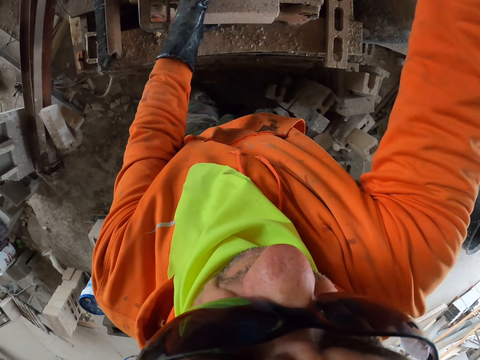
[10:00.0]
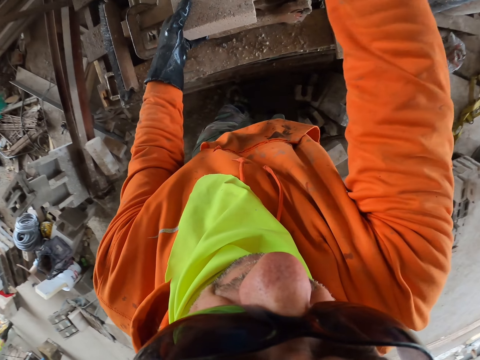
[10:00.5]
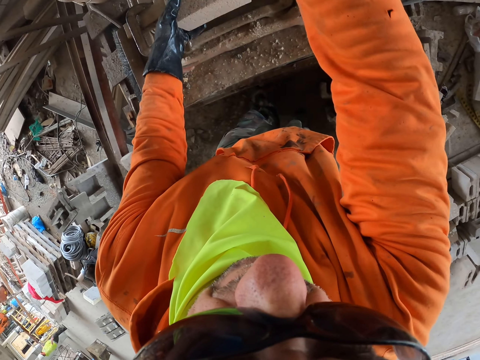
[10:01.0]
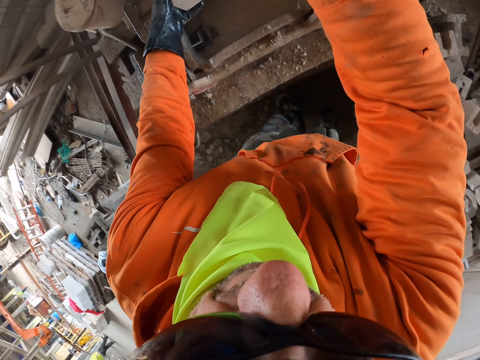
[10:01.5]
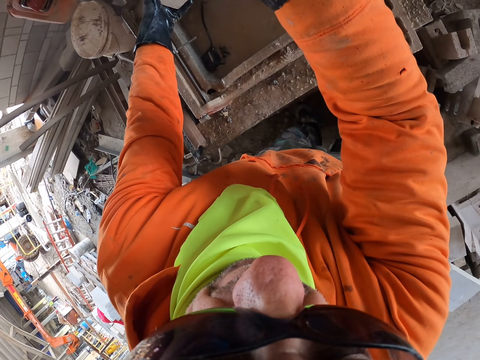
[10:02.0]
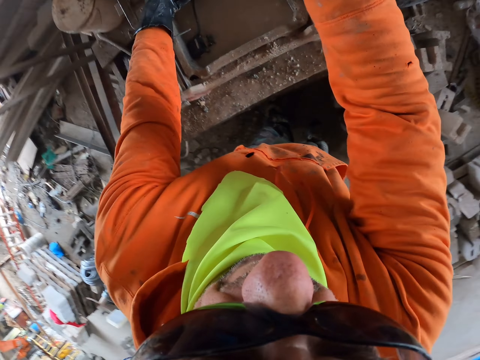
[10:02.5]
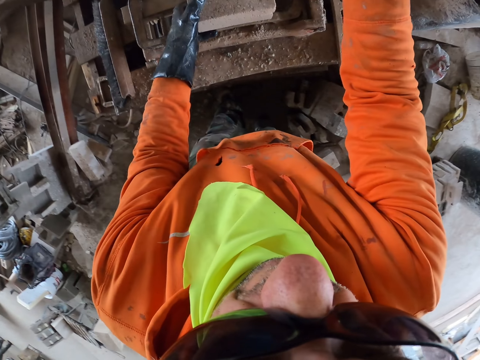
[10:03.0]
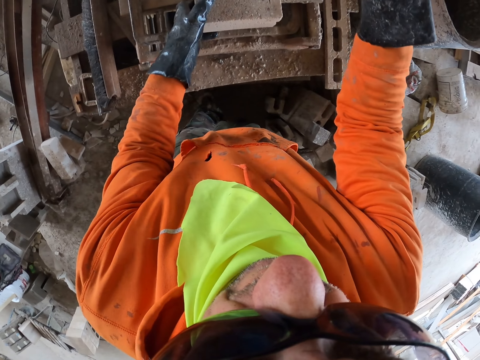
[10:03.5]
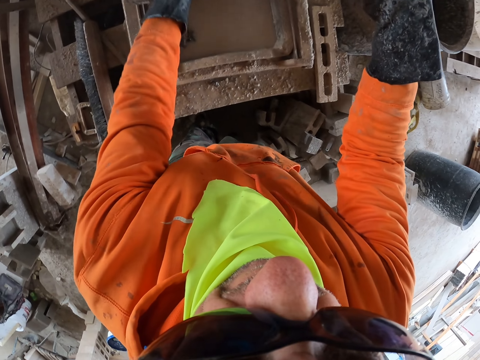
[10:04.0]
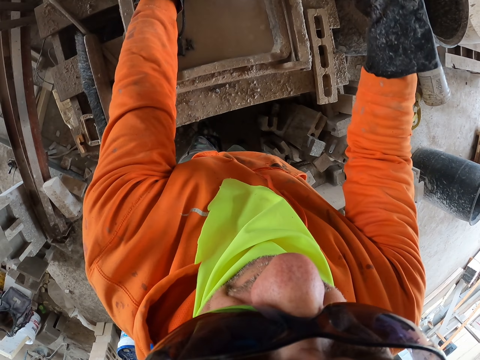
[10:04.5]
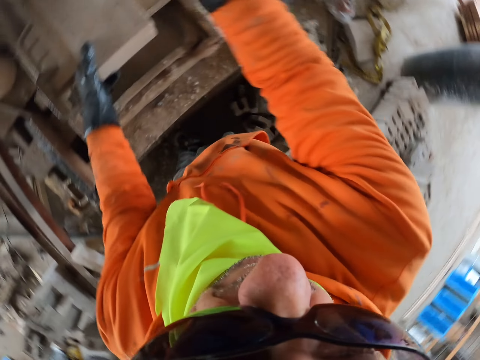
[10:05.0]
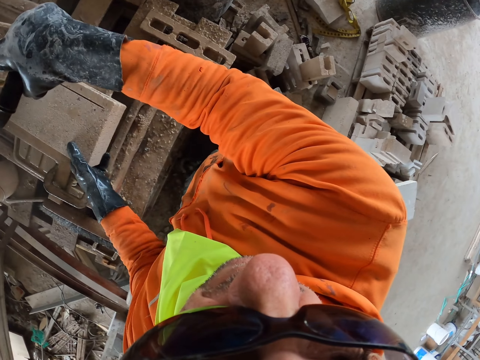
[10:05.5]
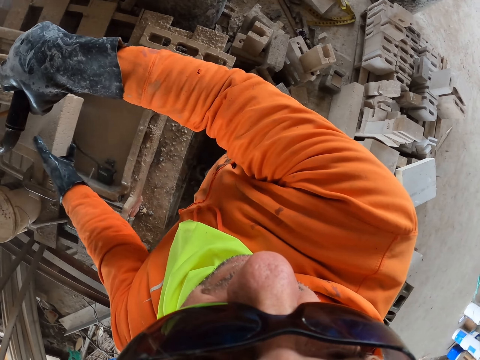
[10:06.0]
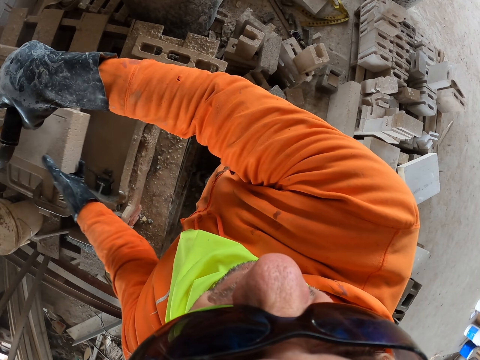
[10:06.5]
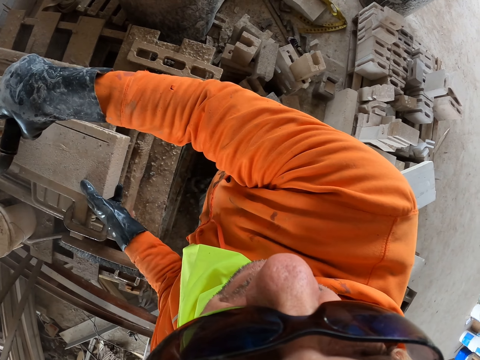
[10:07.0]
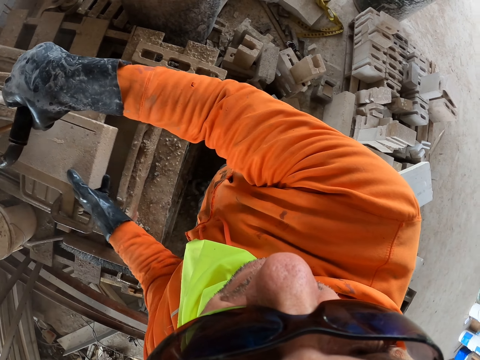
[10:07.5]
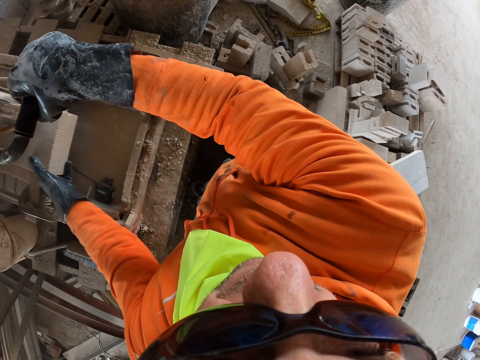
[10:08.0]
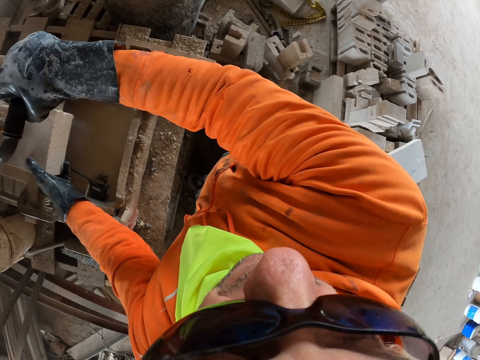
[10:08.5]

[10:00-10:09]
The camera wearer cuts the brick.

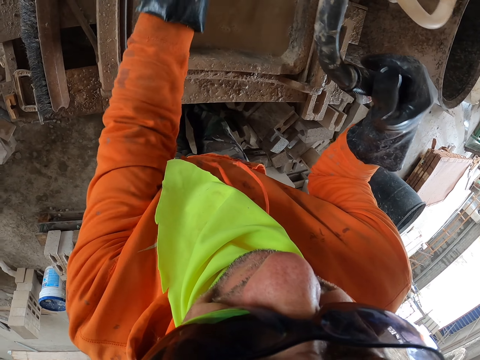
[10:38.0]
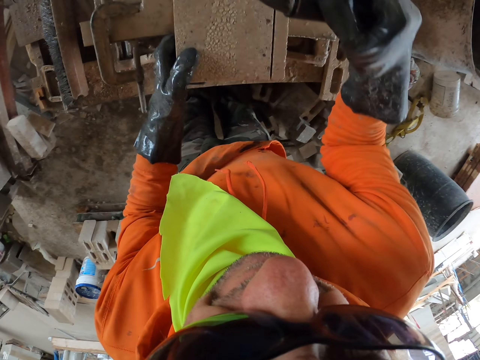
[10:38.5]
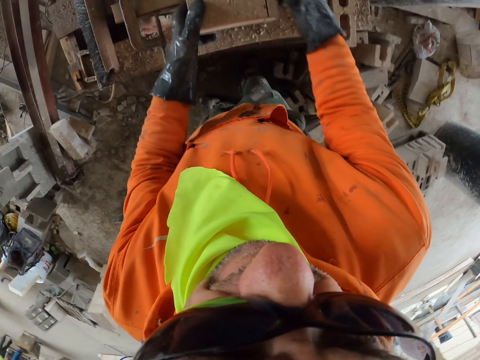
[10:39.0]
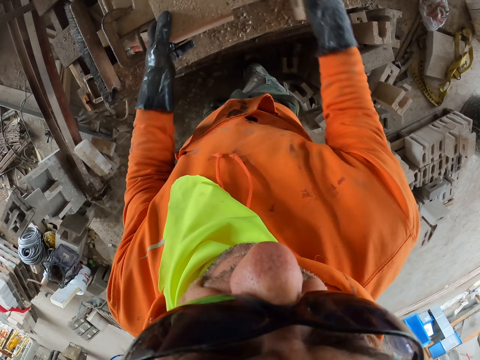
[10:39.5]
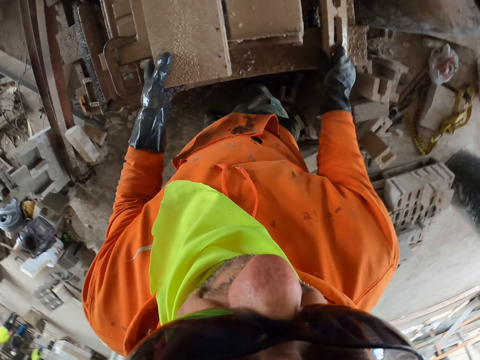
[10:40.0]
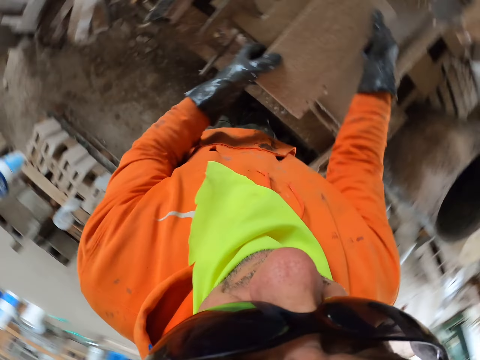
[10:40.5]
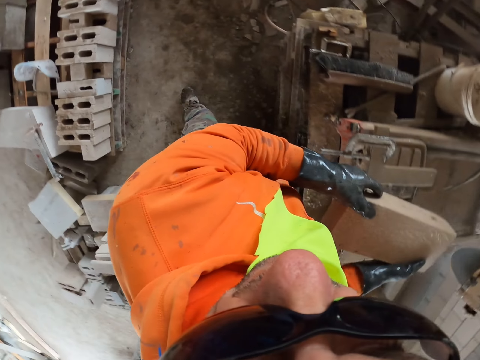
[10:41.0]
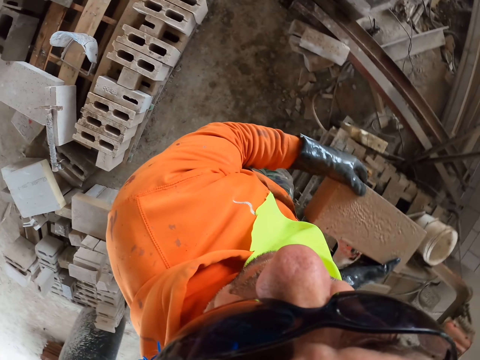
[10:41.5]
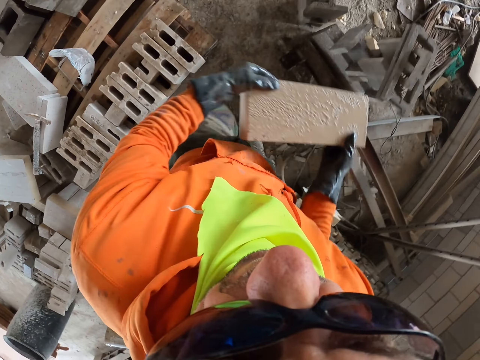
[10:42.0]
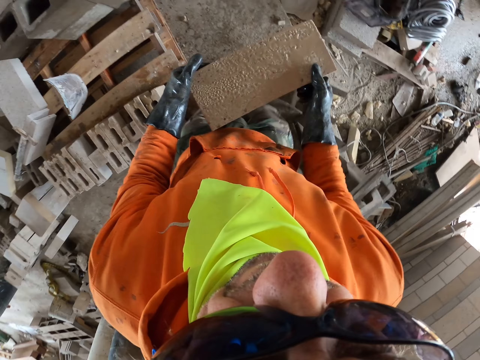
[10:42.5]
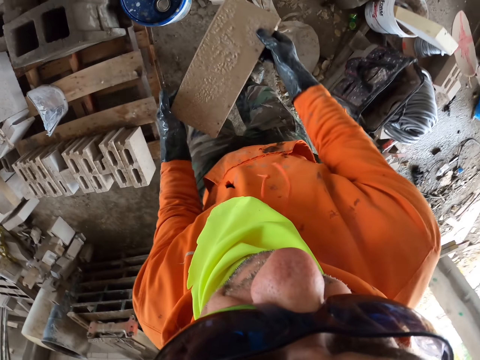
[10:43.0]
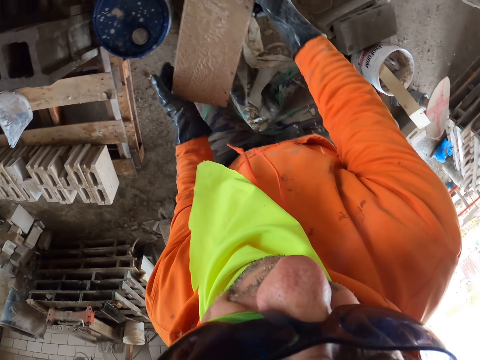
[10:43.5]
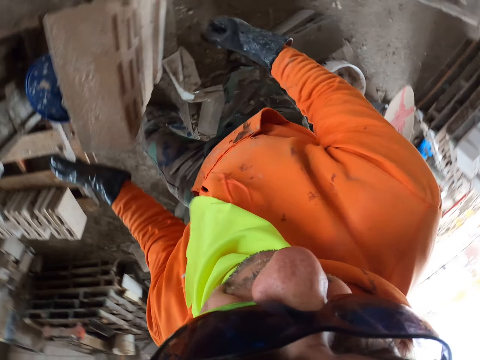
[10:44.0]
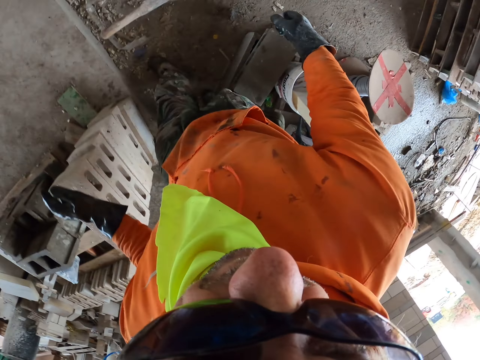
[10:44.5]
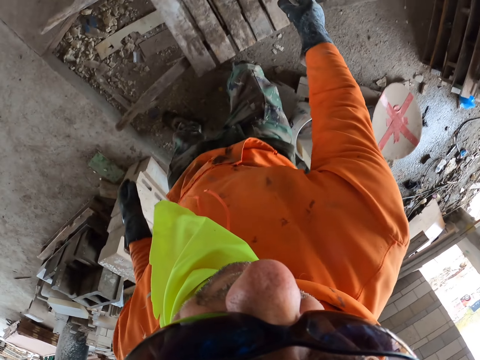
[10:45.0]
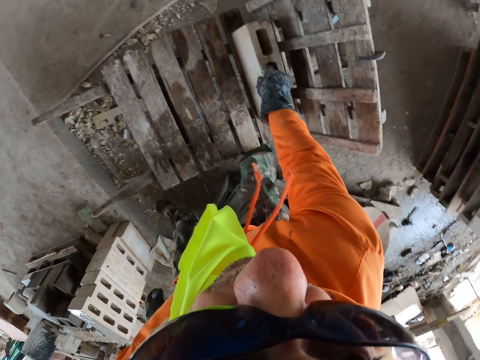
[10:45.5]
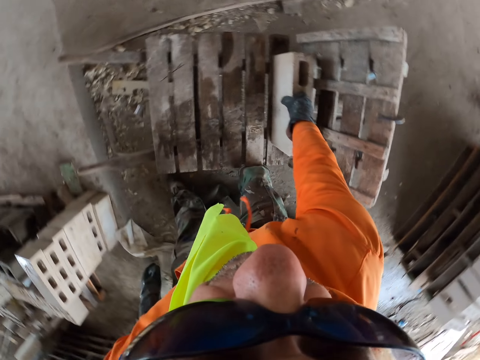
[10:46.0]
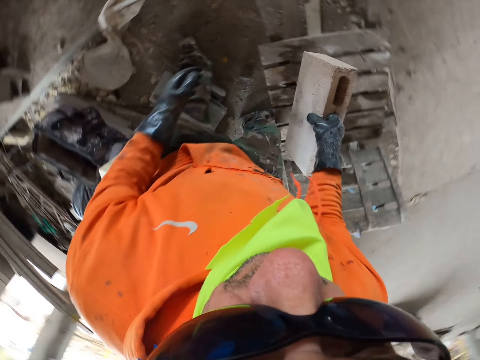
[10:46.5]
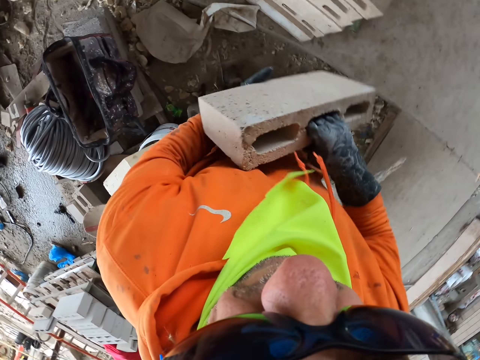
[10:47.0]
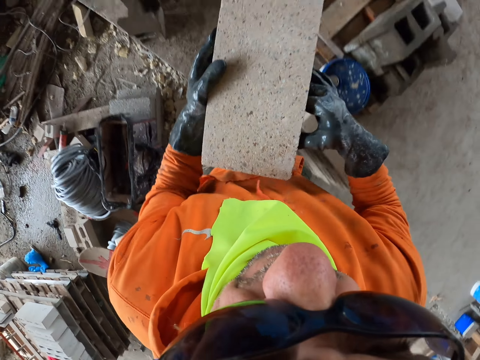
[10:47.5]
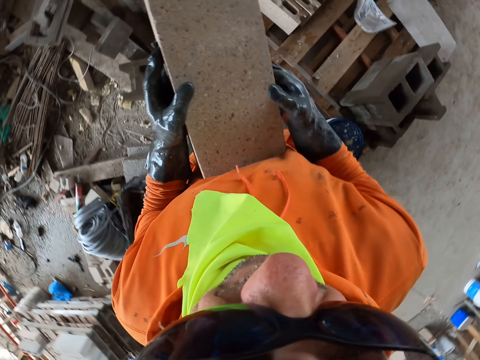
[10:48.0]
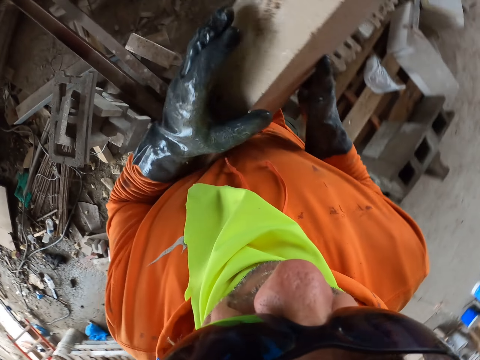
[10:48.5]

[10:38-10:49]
The camera wearer puts a brick aside. They pick a brick. They put the brick aside. They pick a brick.

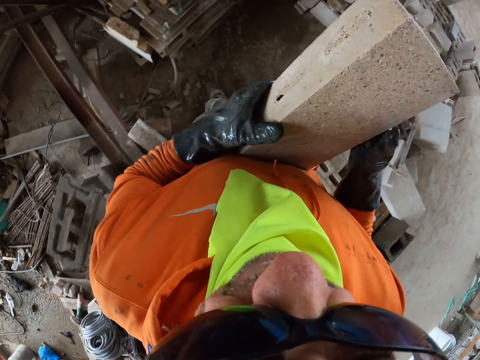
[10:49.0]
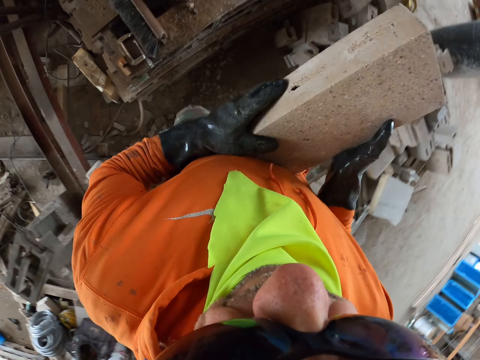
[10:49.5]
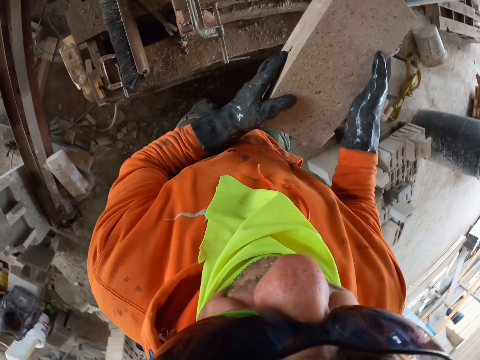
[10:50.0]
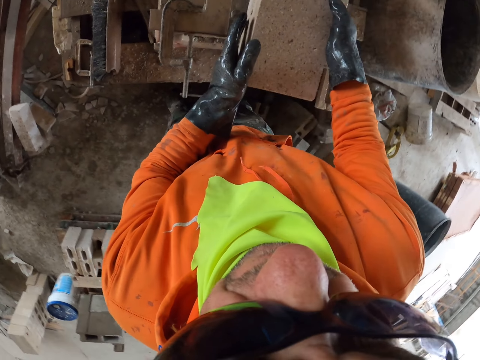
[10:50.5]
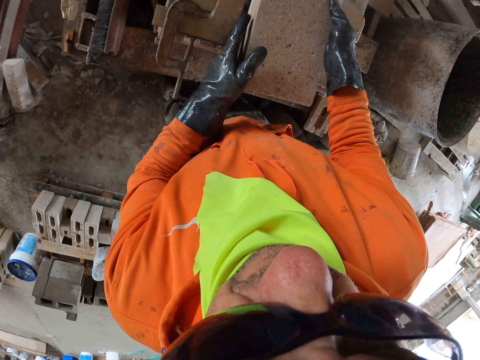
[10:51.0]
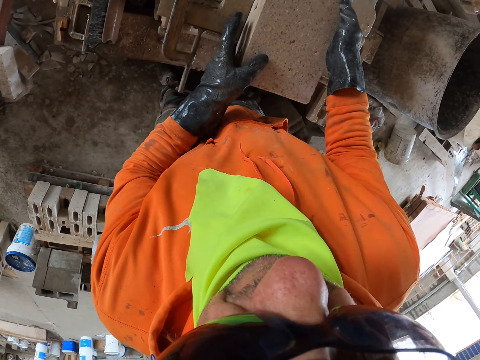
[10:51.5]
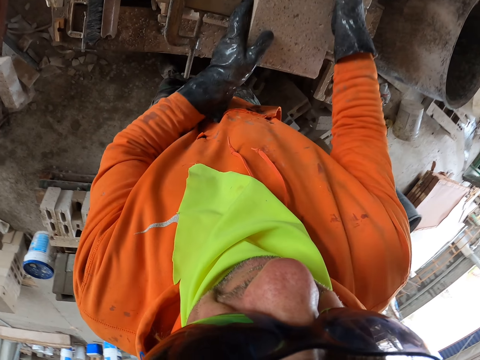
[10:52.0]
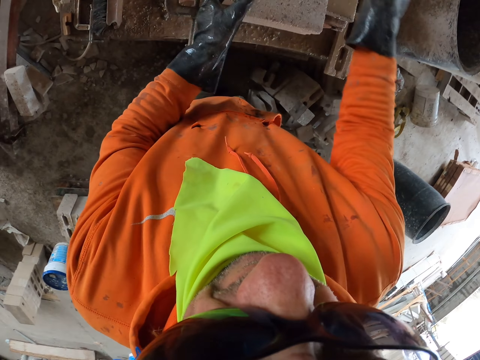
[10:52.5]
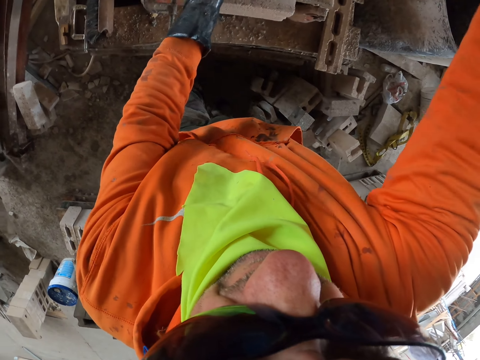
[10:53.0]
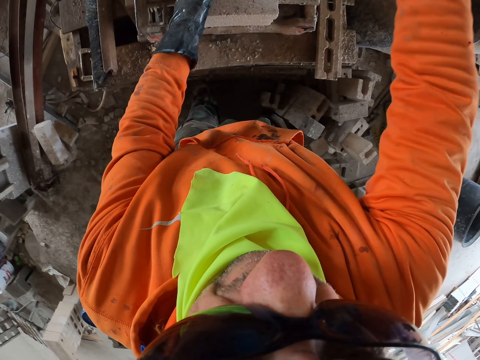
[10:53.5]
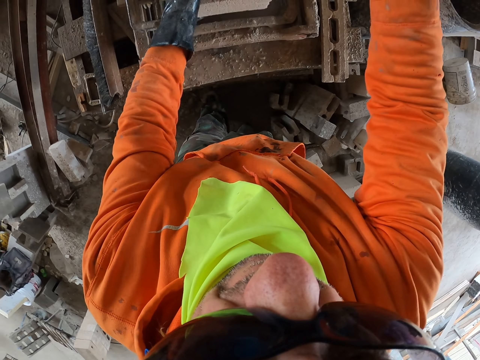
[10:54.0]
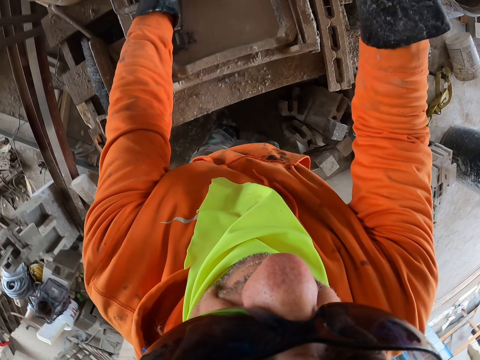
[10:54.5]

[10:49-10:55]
The camera wearer puts the brick on the brick maker. They cut the brick.
